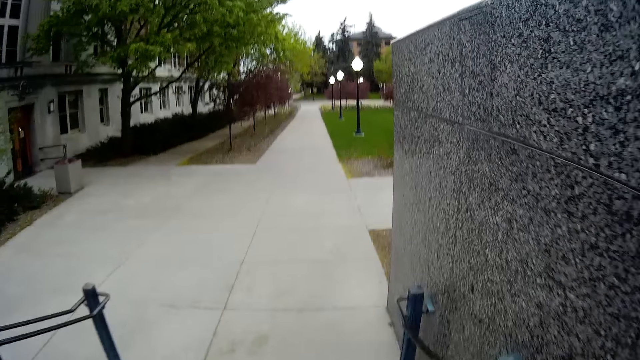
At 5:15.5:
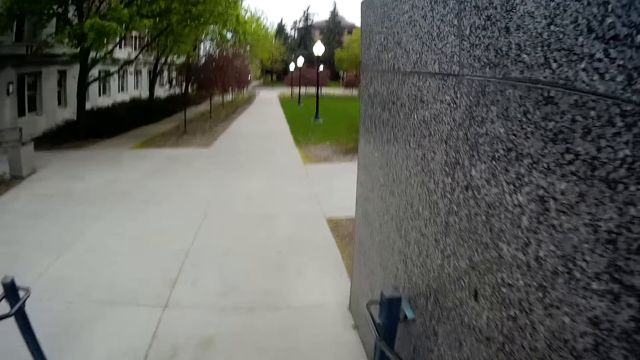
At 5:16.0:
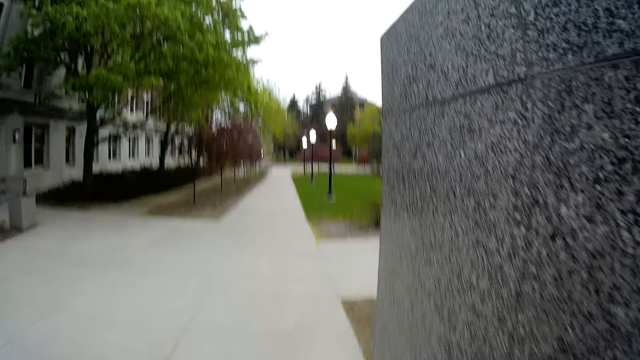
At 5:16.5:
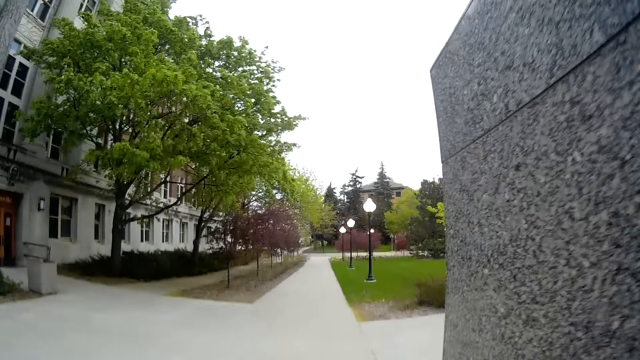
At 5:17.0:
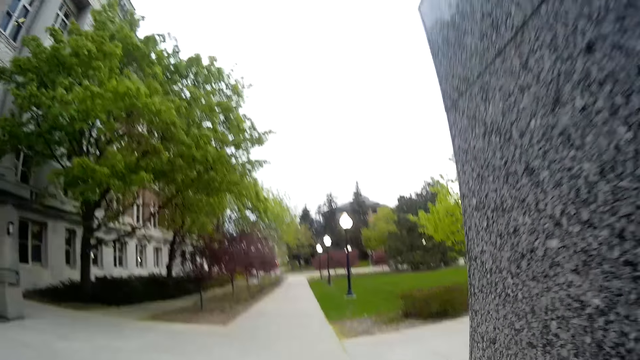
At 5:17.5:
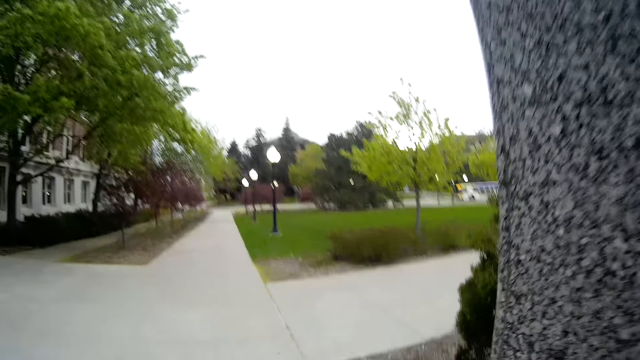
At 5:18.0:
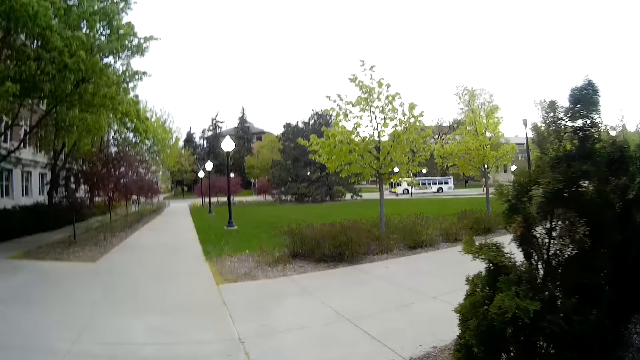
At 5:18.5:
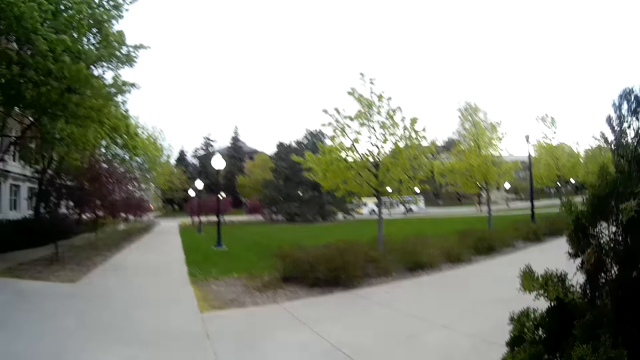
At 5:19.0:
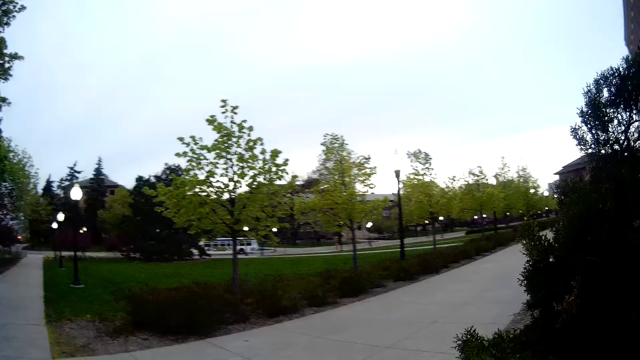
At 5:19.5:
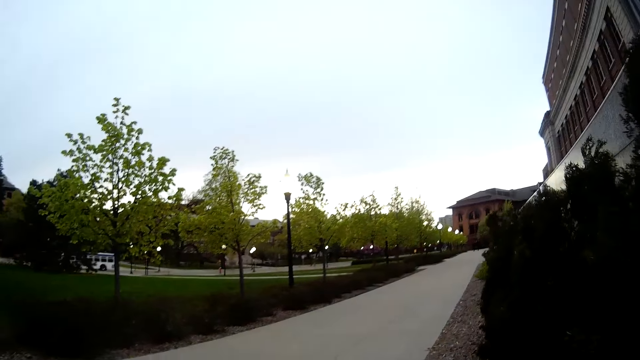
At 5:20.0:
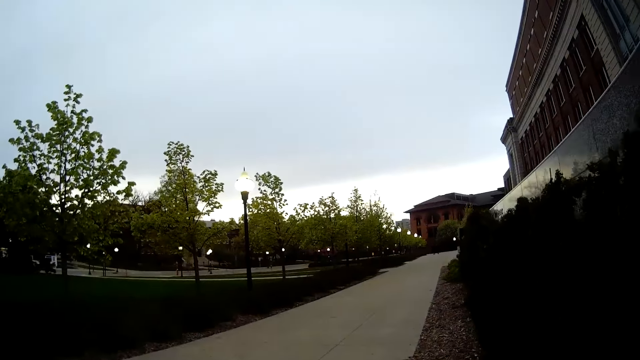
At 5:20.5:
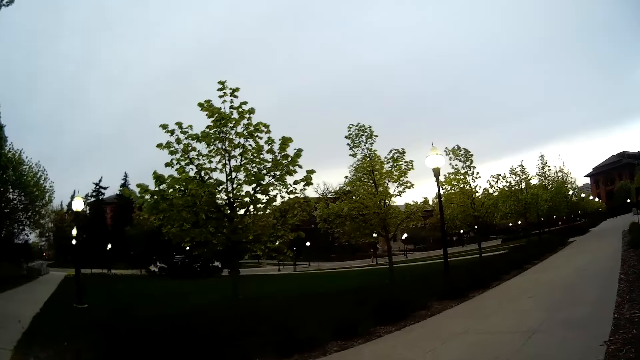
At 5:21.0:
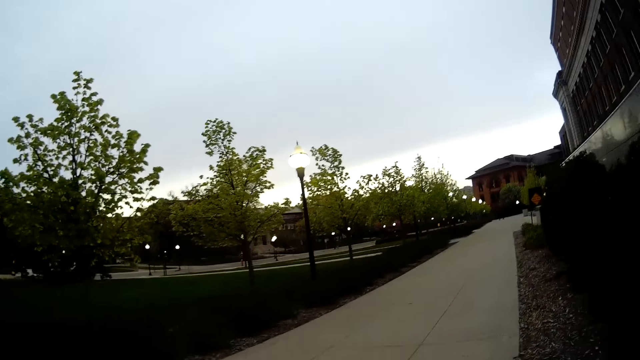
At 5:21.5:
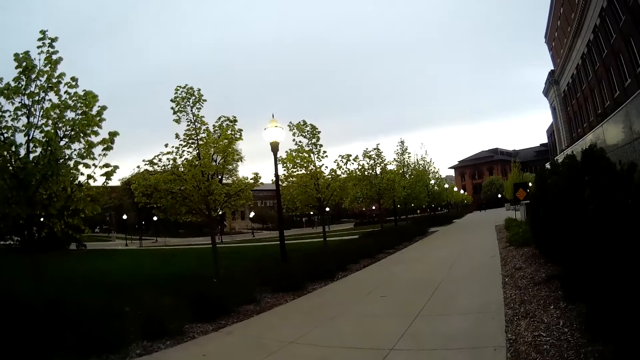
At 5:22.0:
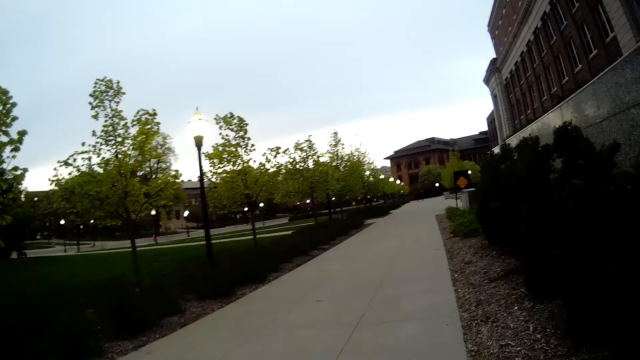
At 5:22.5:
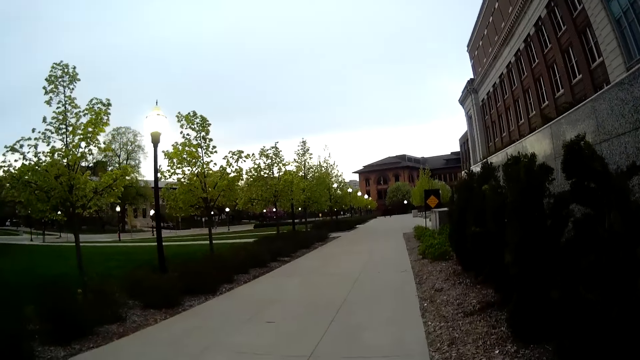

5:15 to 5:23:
The camera wearer walks on the sidewalk.

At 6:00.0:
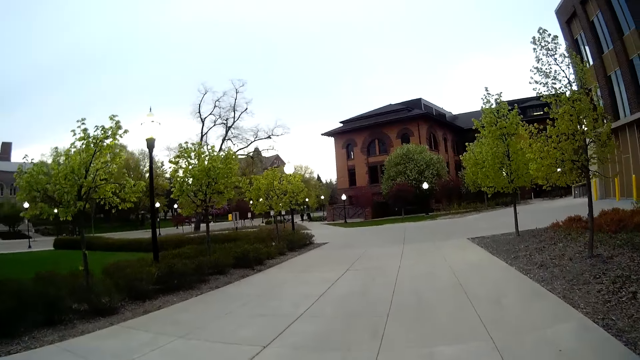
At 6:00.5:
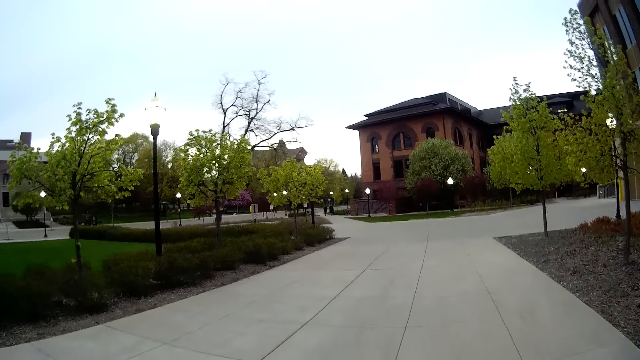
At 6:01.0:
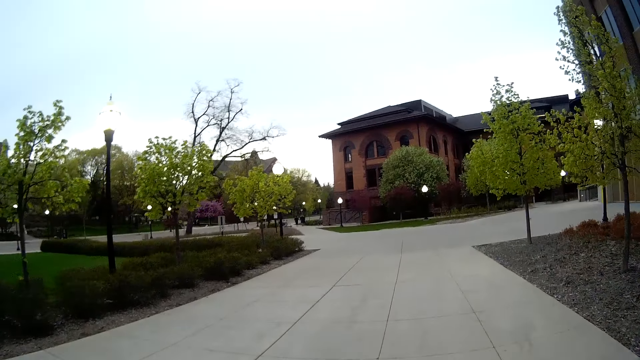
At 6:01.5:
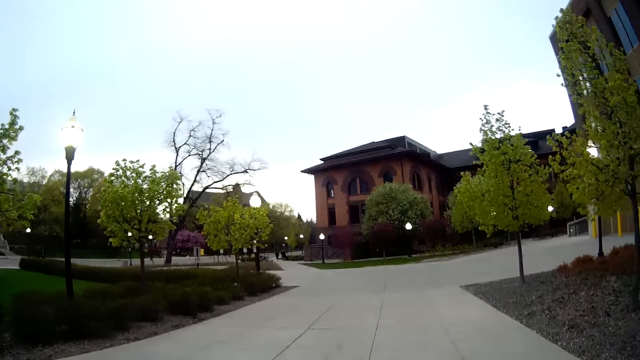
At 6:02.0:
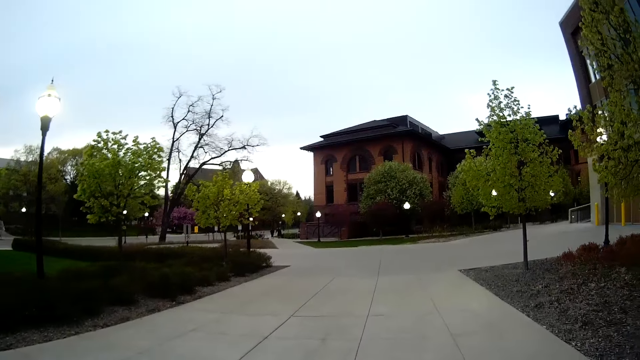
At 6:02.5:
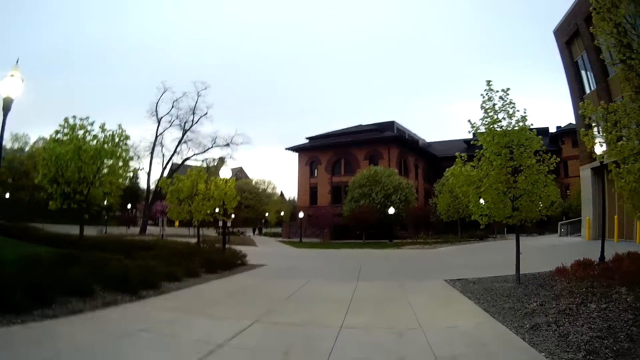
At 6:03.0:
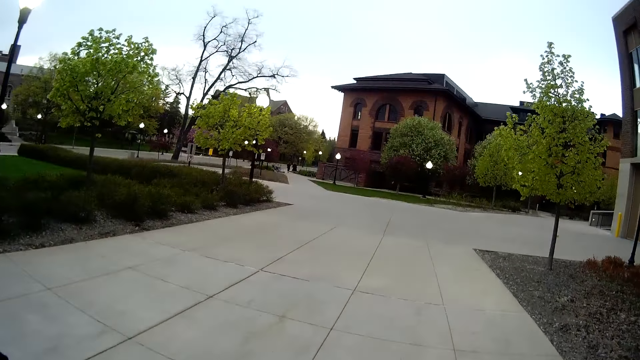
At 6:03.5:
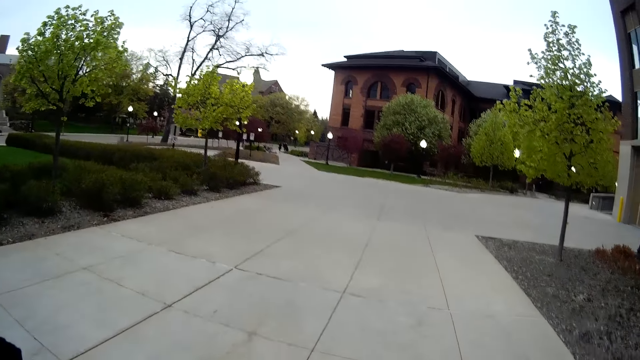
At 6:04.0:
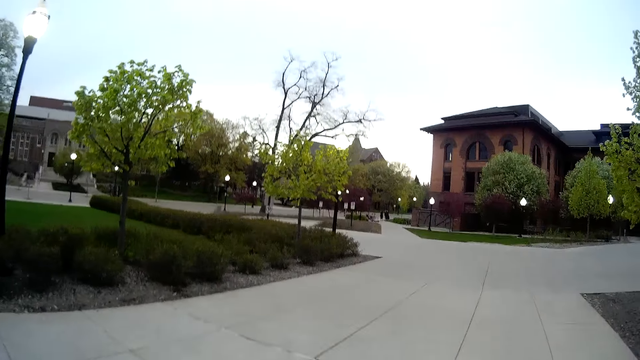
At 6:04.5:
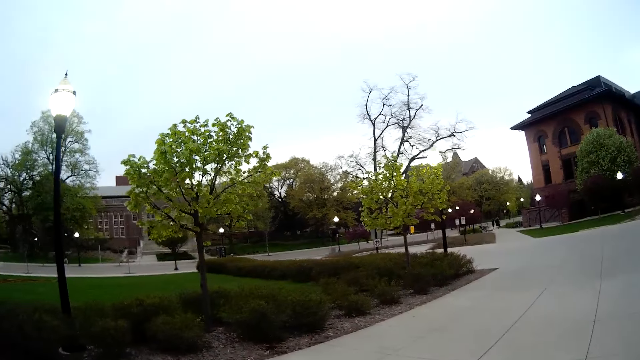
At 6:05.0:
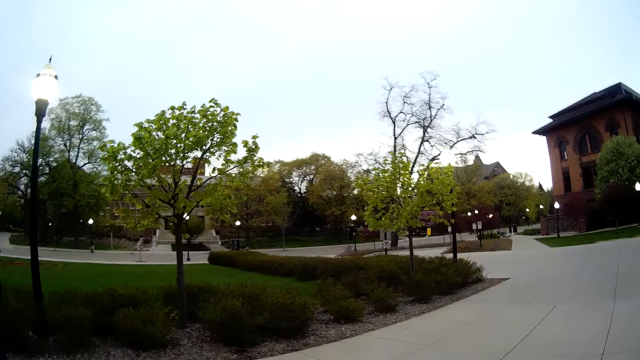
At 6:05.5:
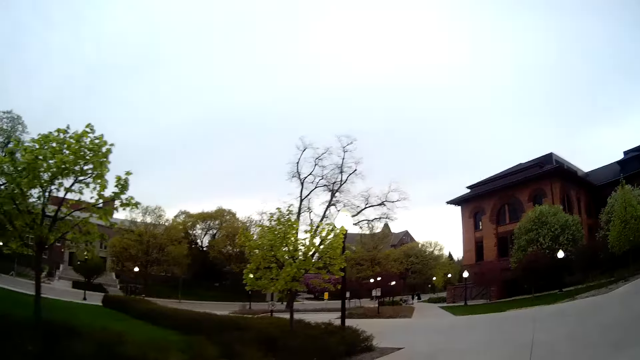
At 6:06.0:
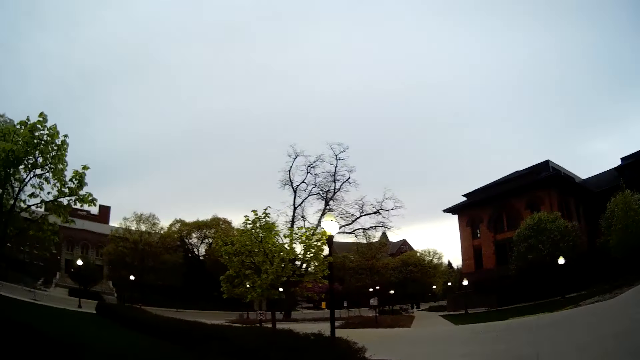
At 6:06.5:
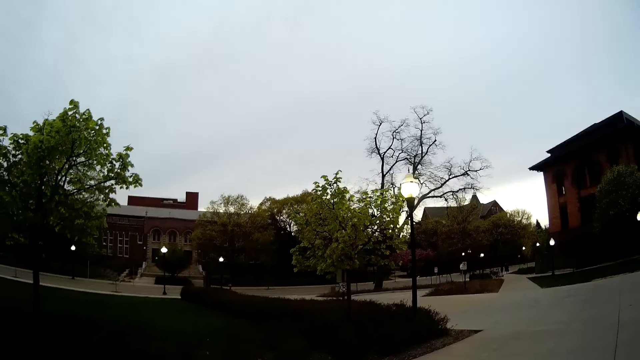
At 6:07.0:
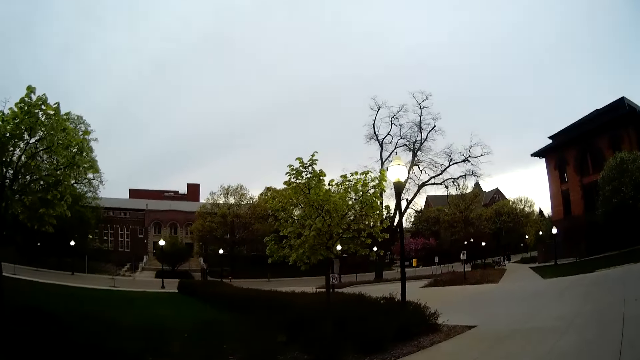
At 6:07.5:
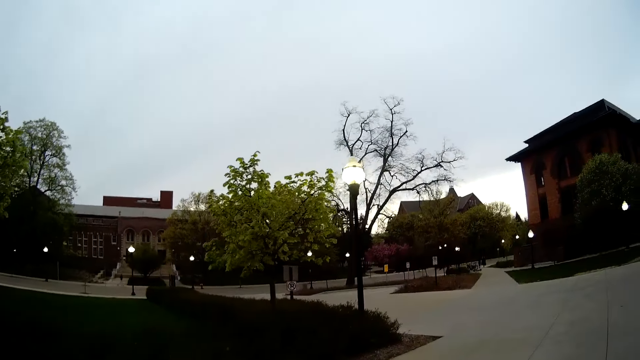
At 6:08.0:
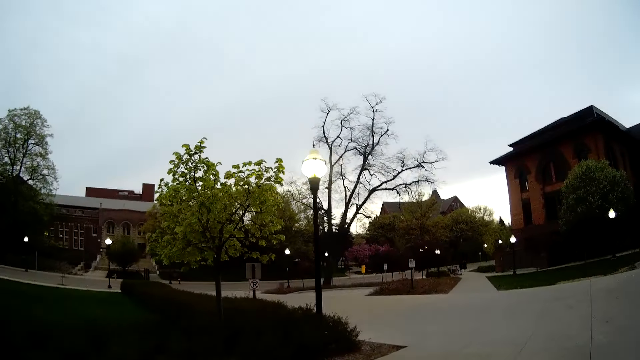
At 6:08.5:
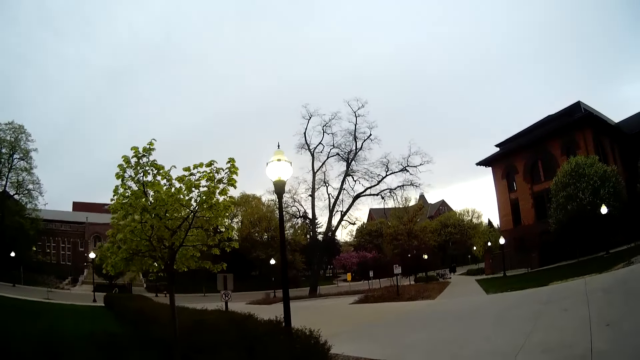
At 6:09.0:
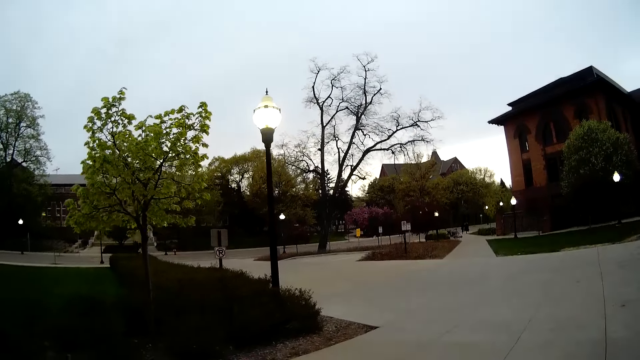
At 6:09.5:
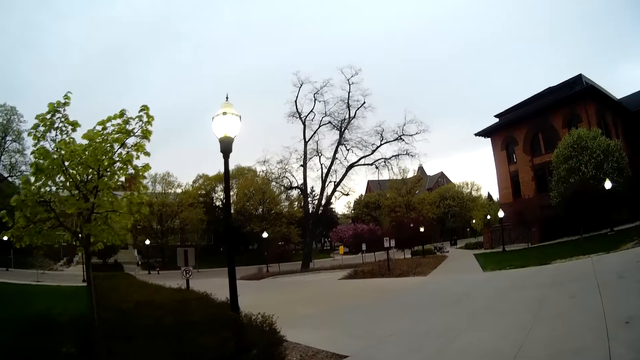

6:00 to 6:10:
The camera wearer moves his hand. He walks on the sidewalk.

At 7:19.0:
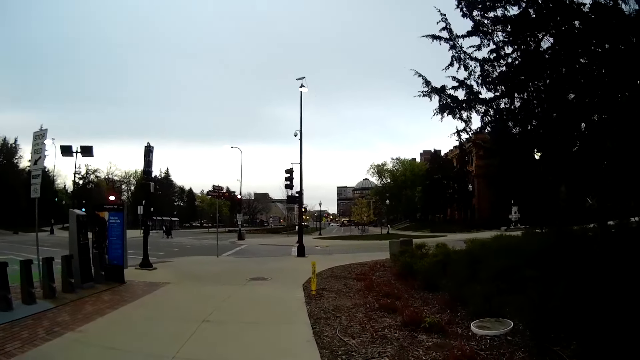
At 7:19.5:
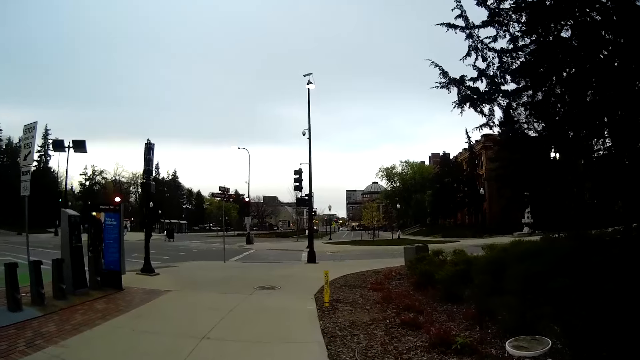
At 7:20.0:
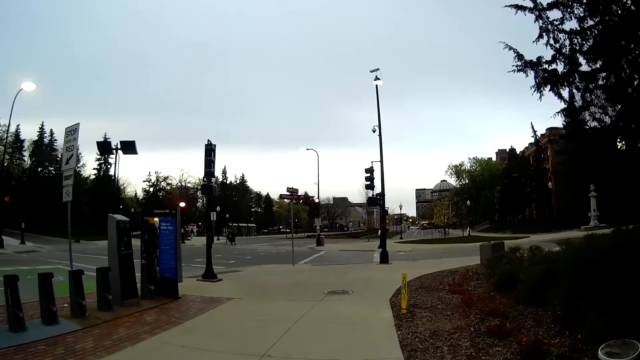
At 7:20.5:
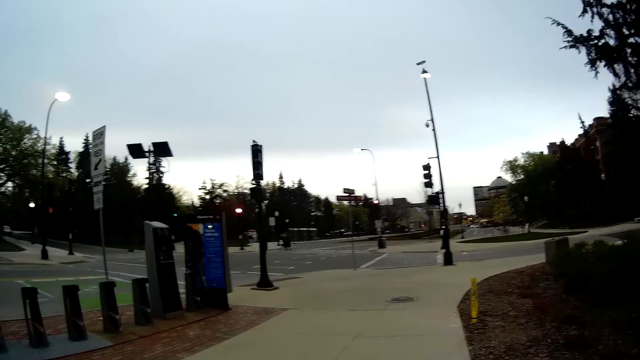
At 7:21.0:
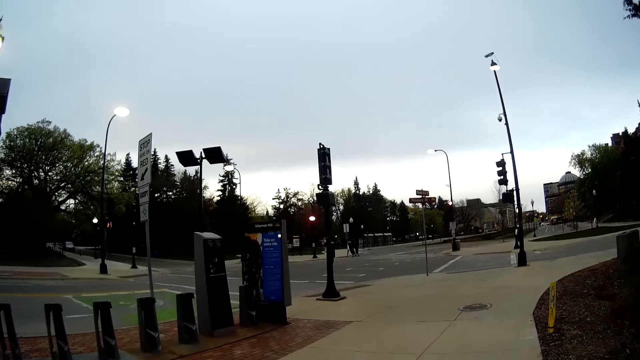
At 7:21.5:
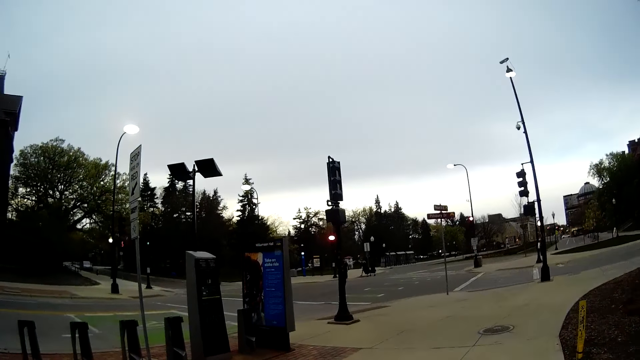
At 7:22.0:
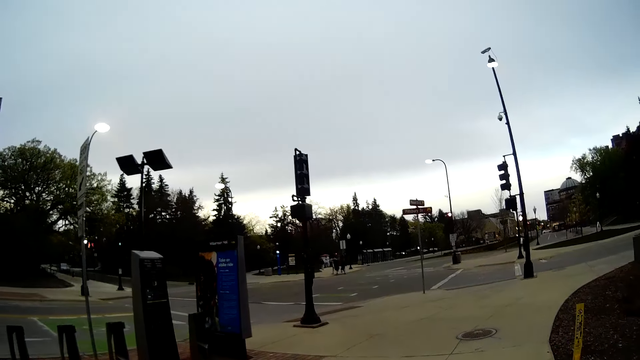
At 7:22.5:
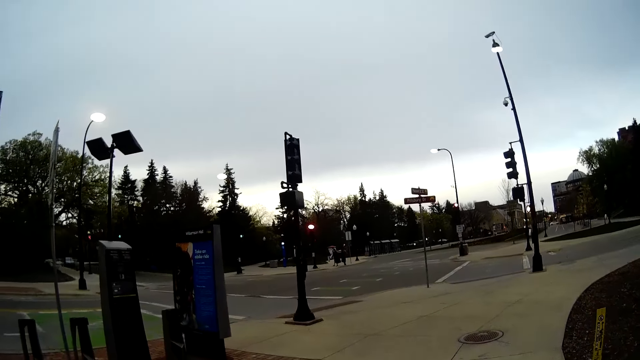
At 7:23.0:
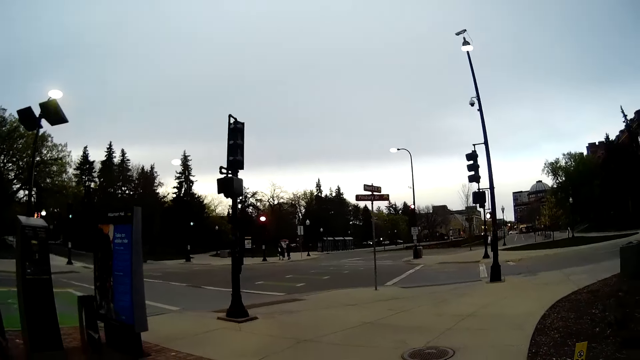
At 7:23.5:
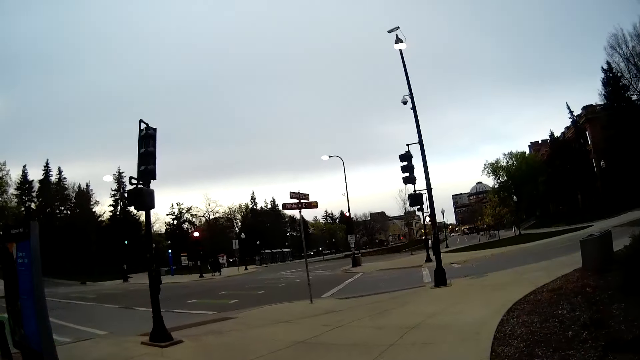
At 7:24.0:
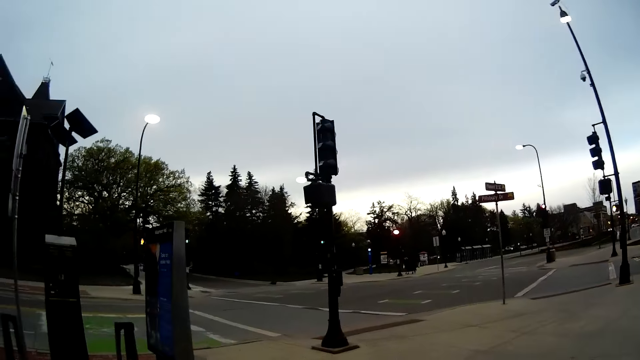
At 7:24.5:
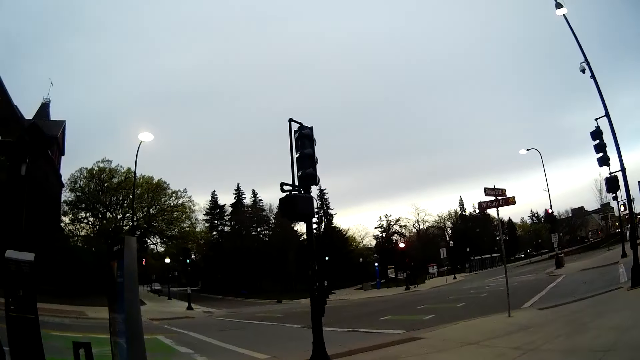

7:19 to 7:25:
The camera wearer interacts with the woman.
